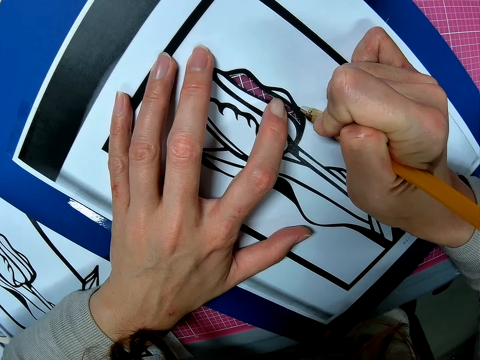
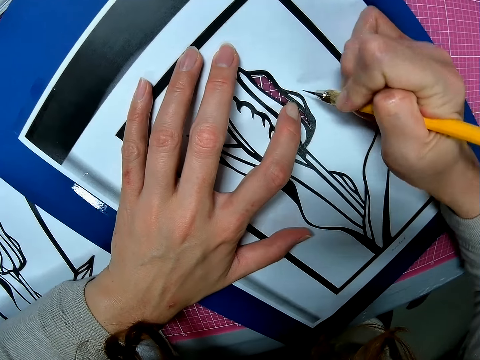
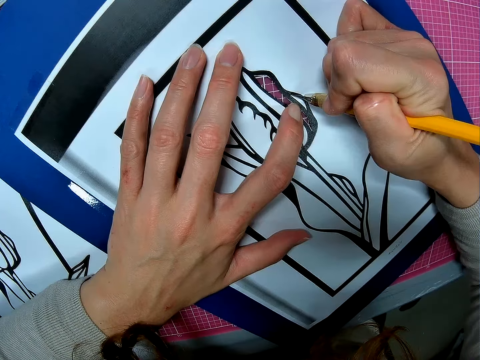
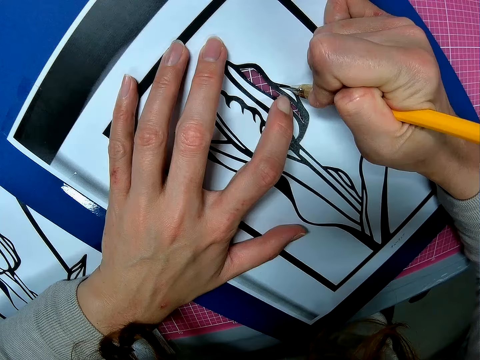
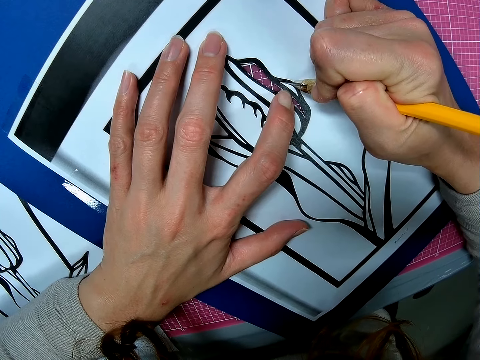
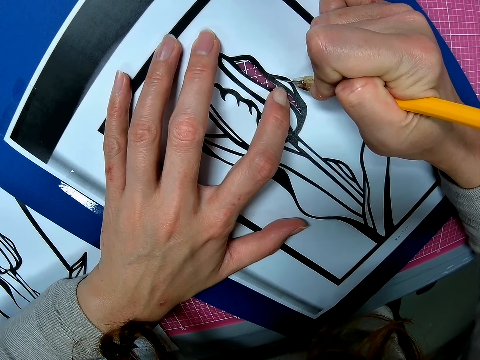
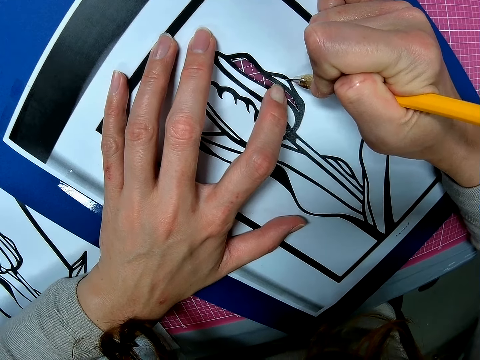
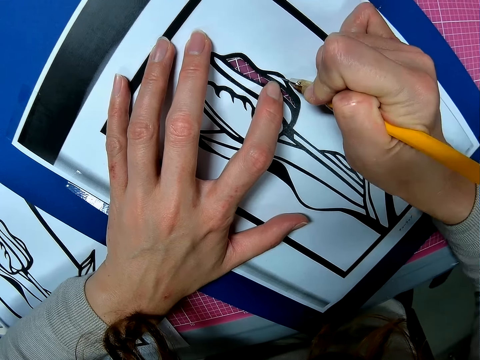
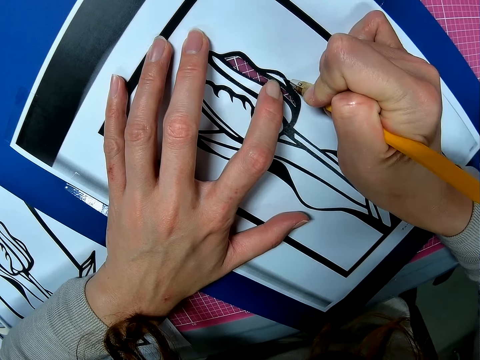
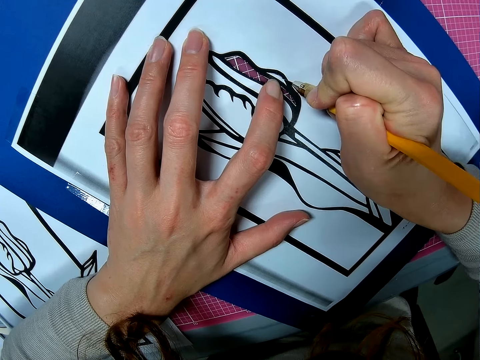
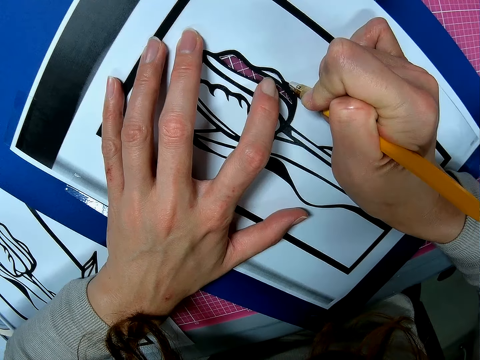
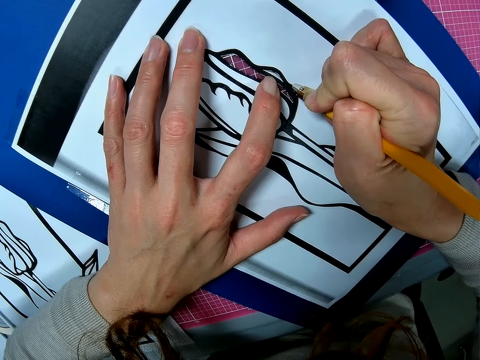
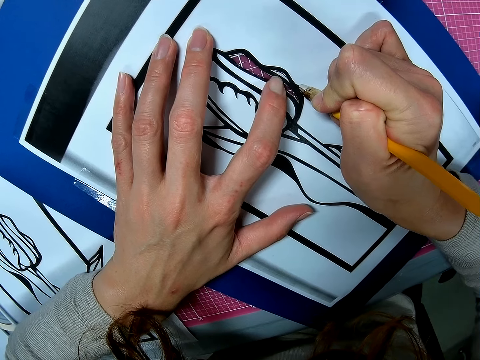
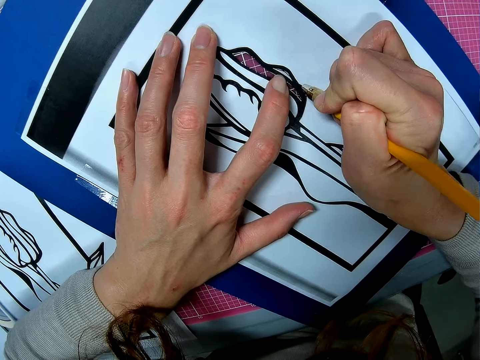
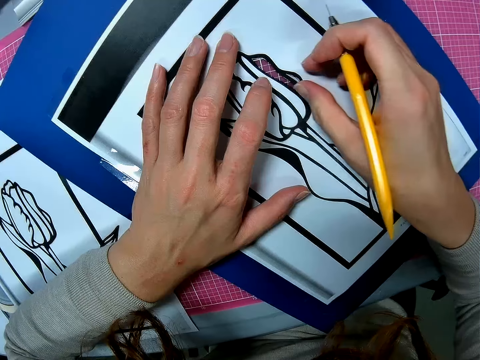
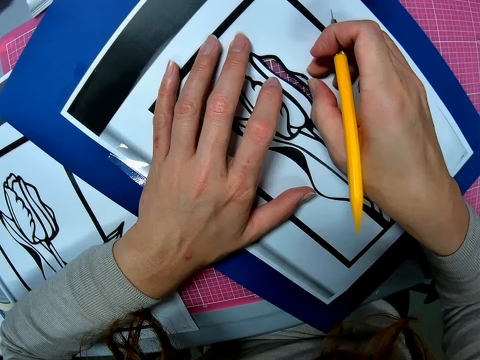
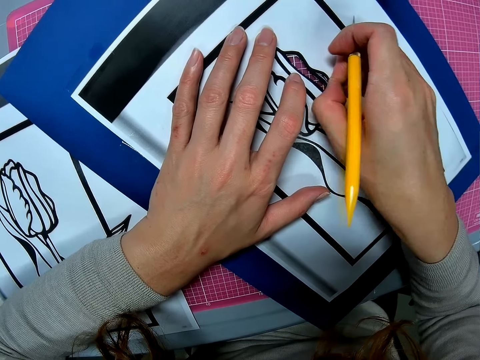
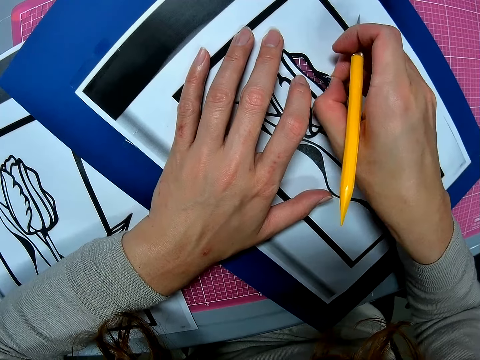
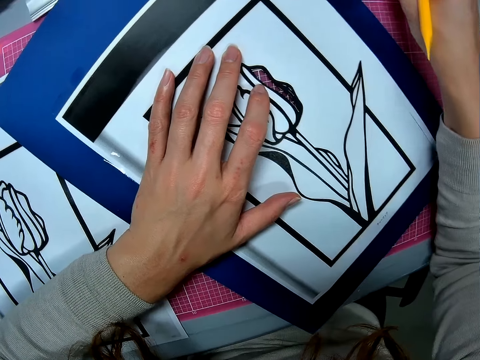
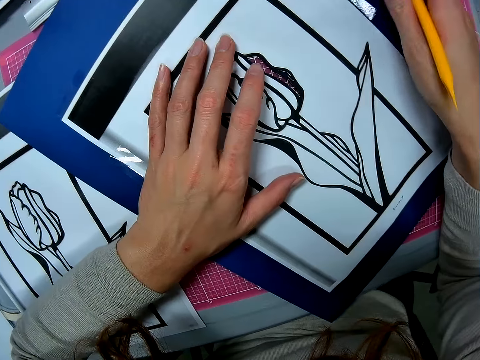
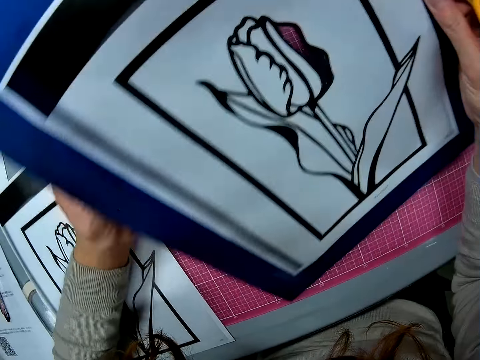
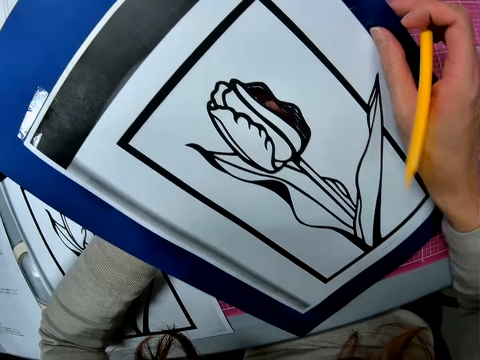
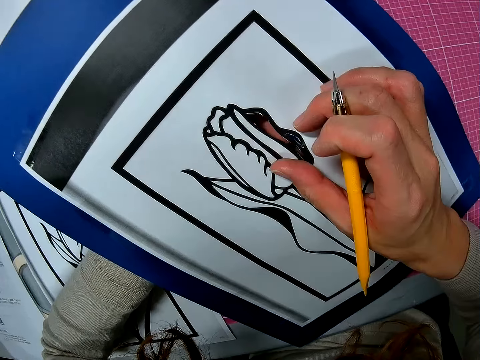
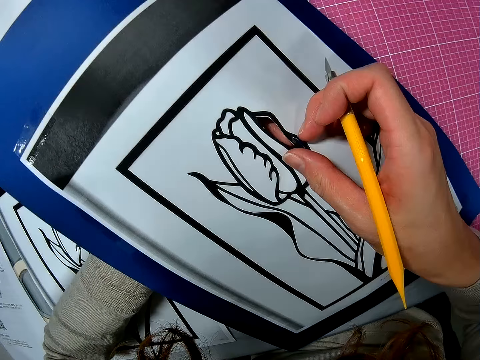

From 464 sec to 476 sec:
The camera wearer draws on the picture with the pencil. They pull the piece of paper. They cut out a piece of the picture. They put the piece of paper on the table.

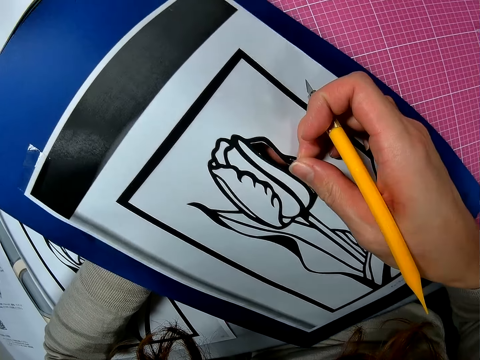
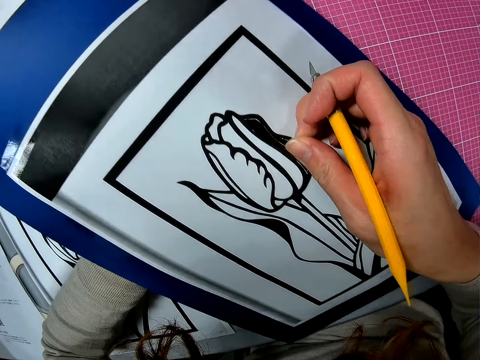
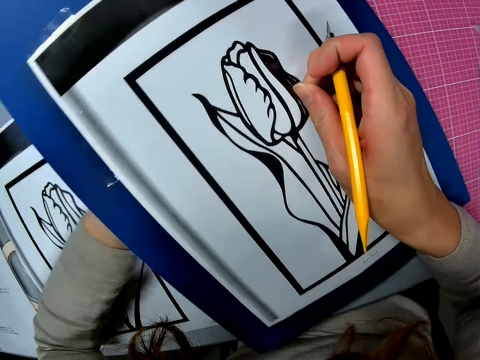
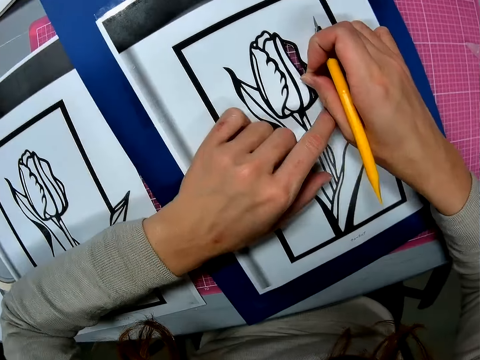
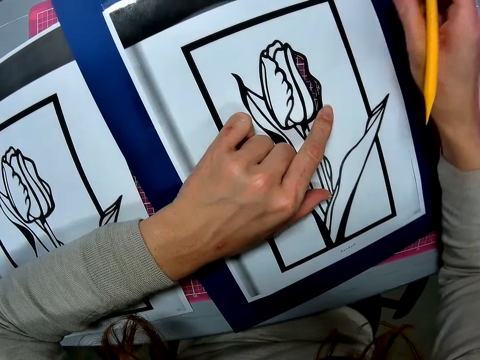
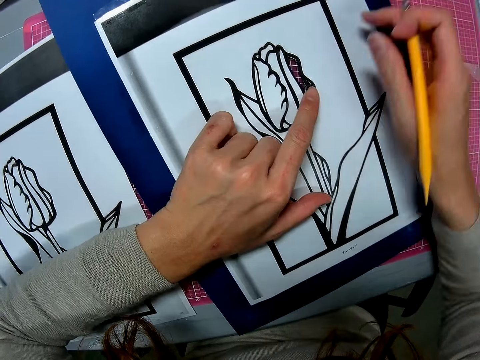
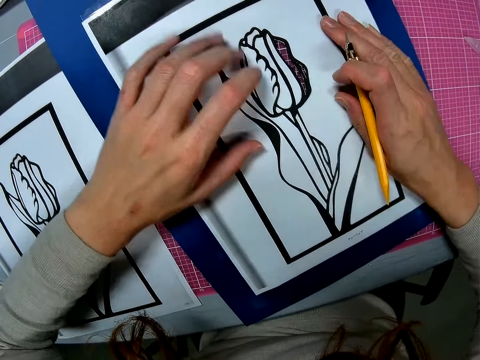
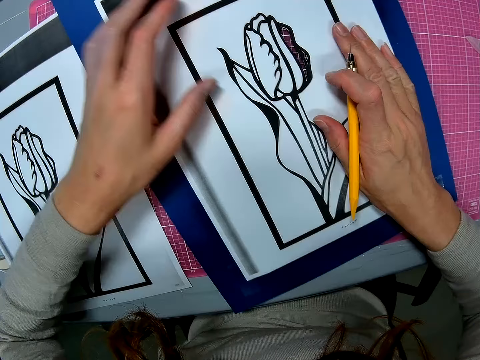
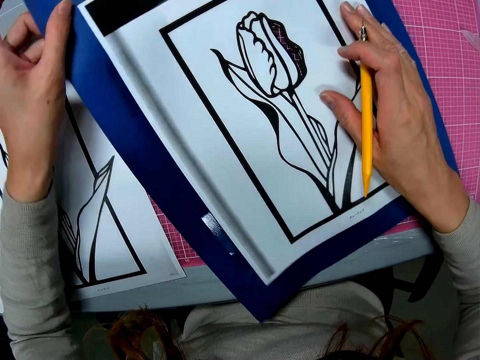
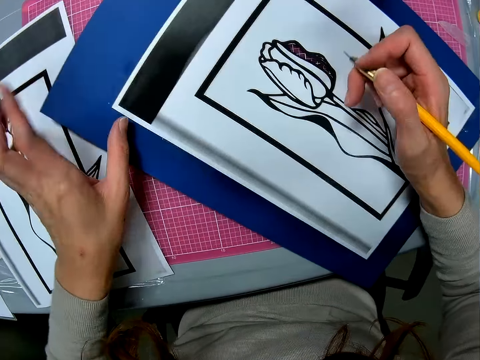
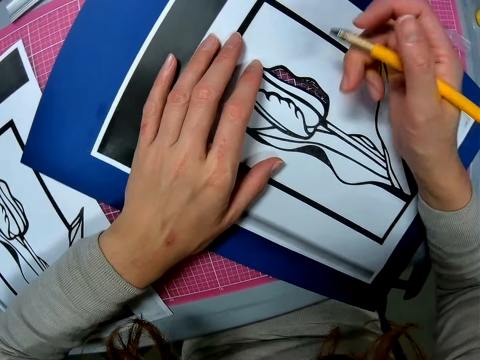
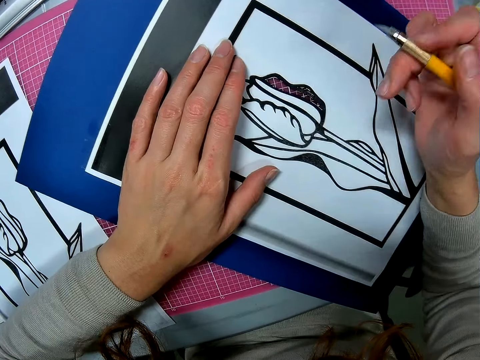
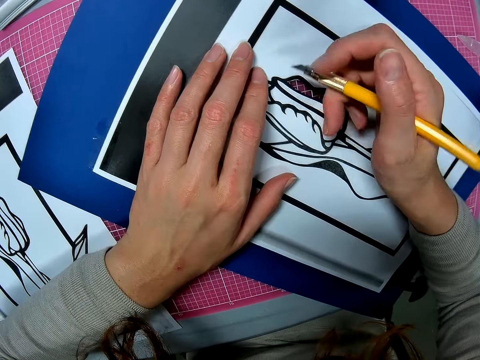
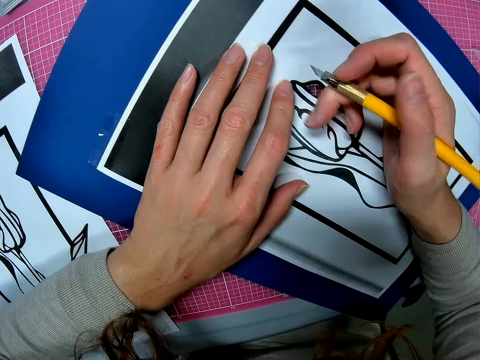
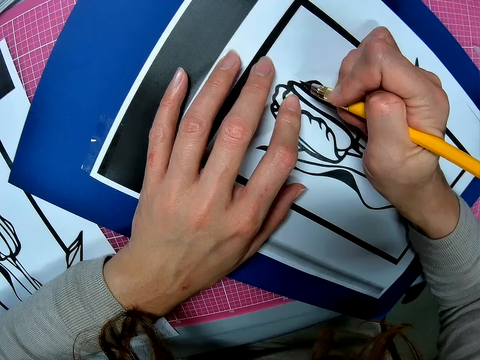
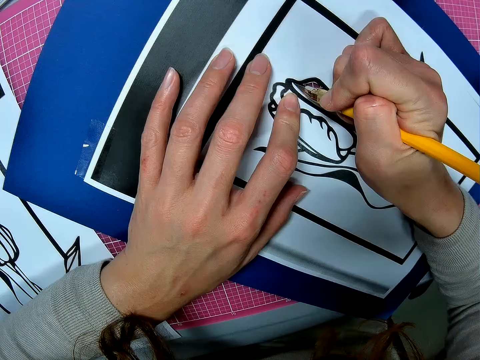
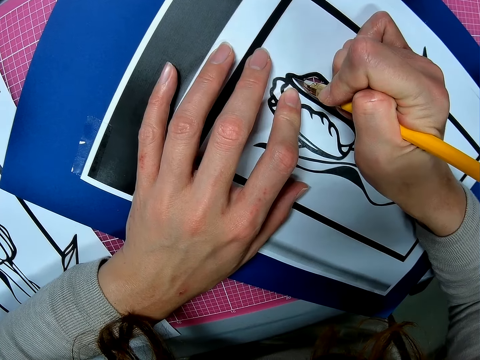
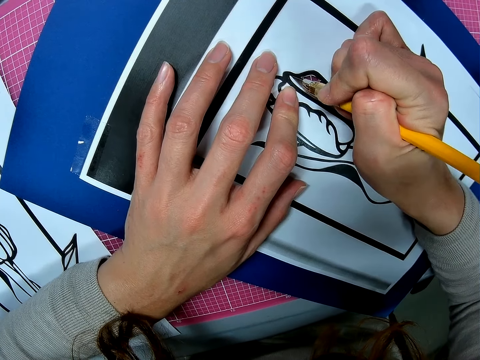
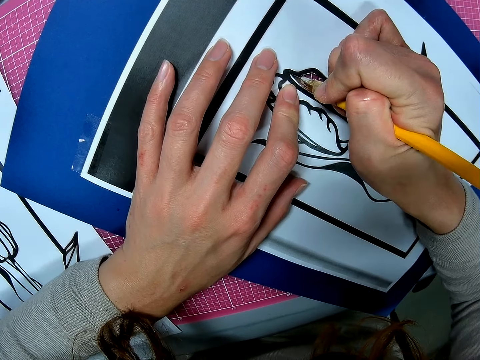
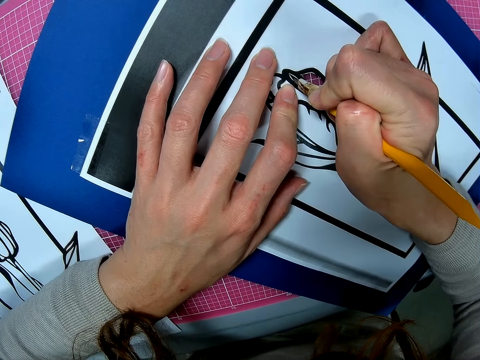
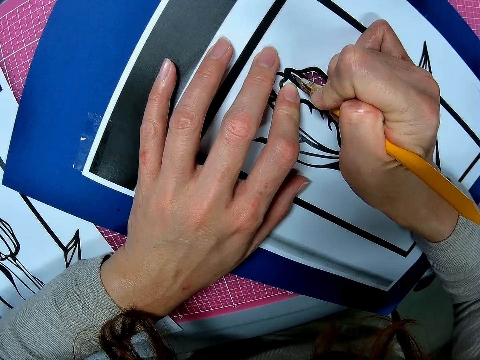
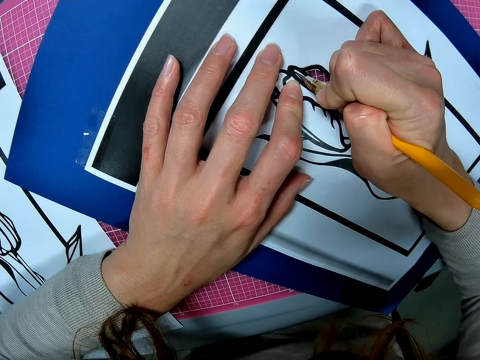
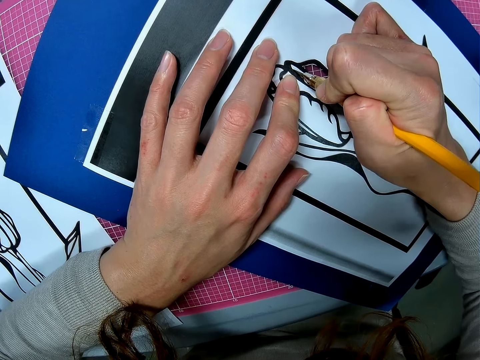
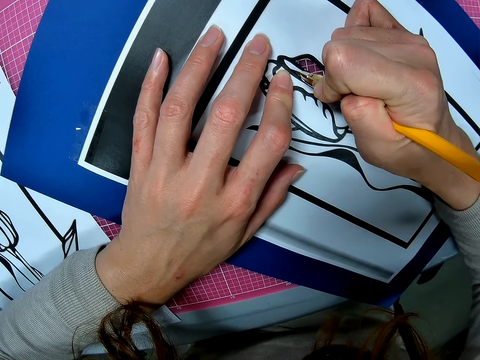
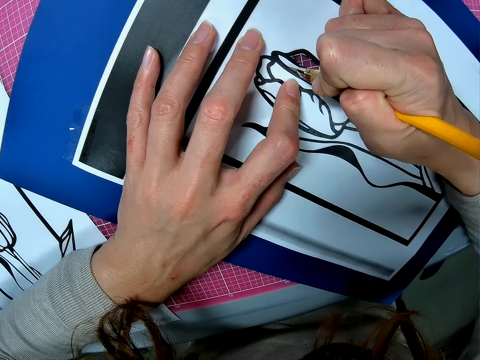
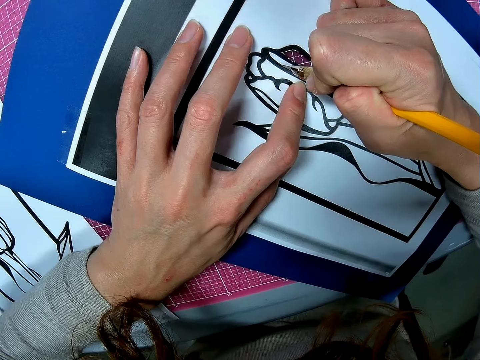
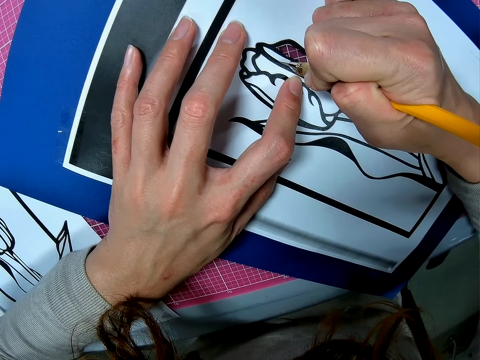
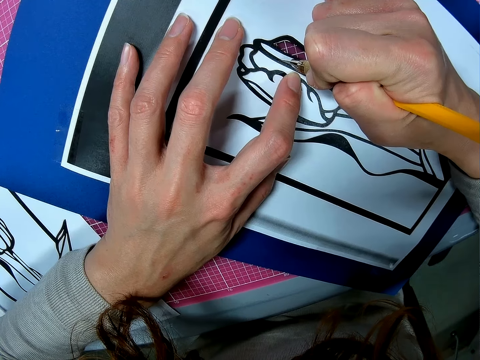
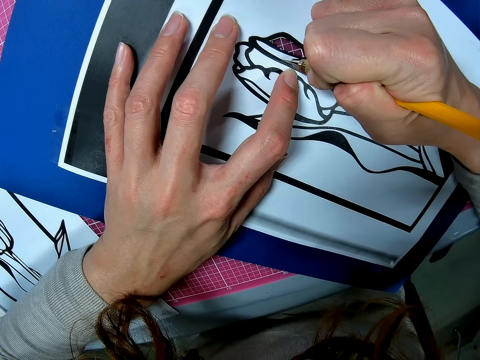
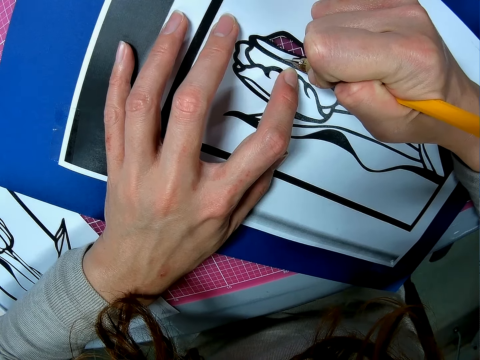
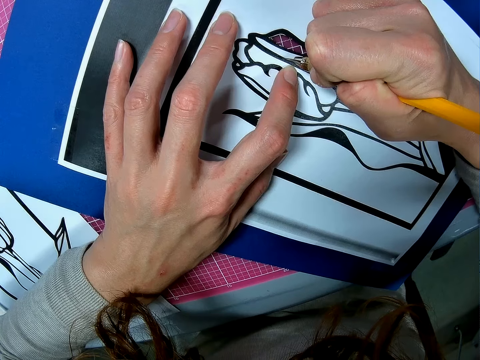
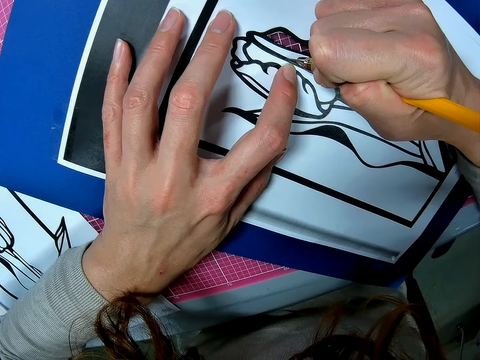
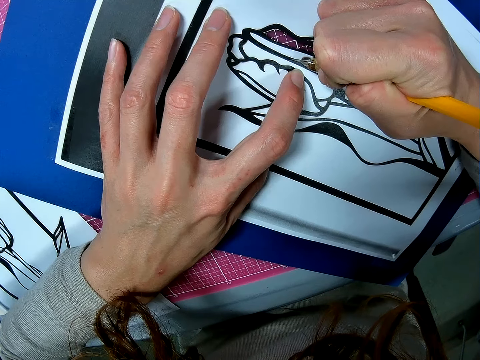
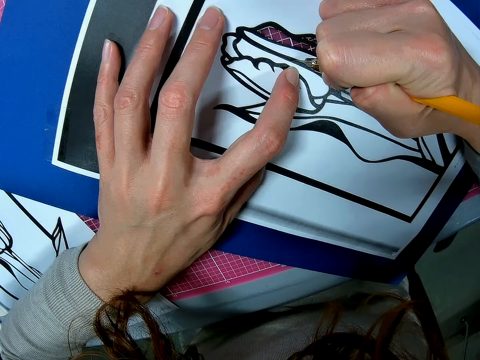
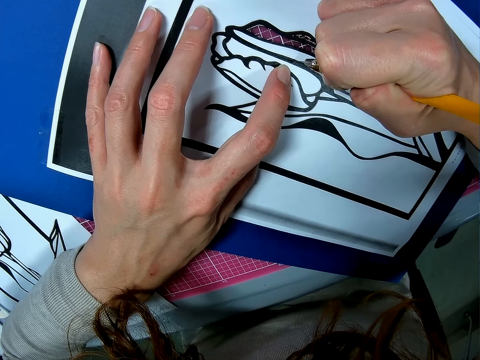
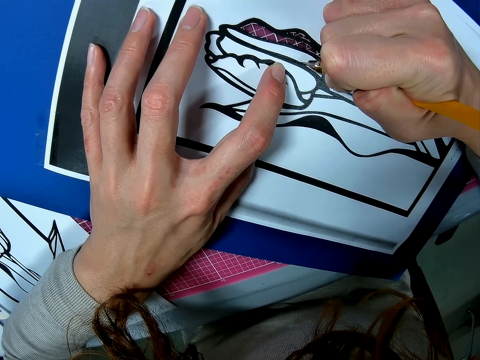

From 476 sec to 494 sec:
The camera wearer removes a piece of the colored paper. They put the piece of paper on the table. They turn the book. They adjust the picture on the table. They cut the drawing with the cut pen. They draw on the picture with the pencil.
